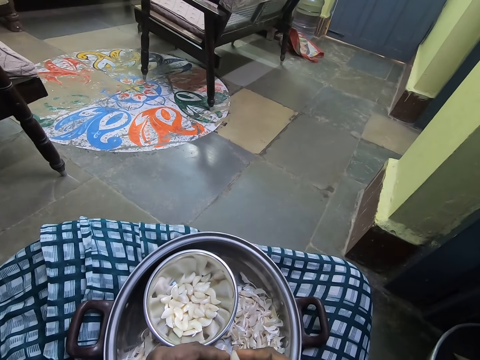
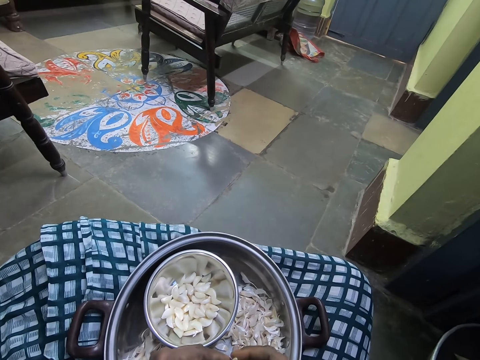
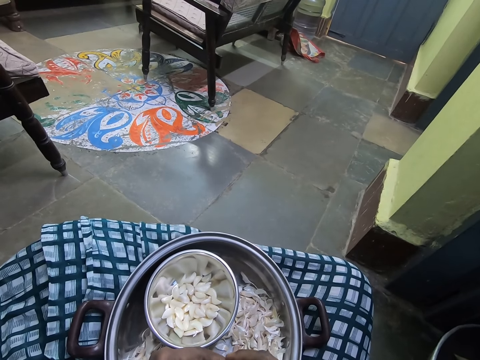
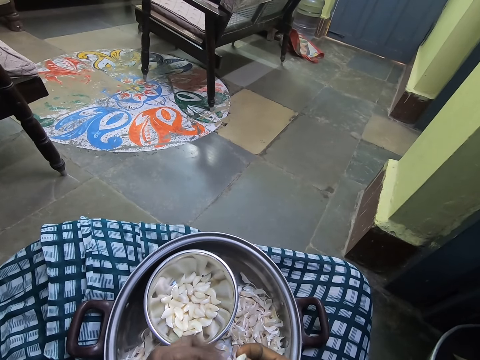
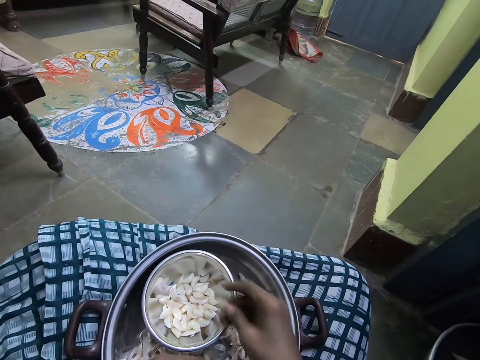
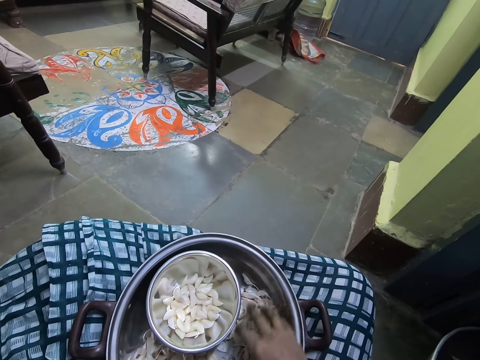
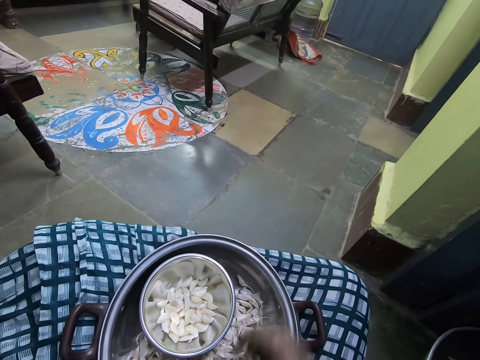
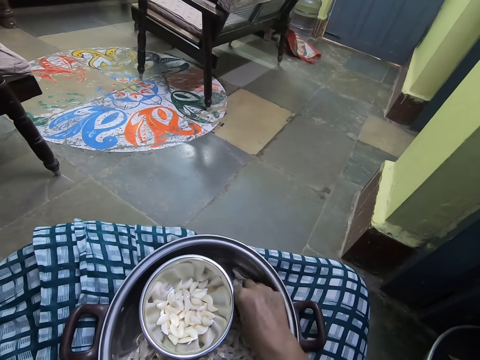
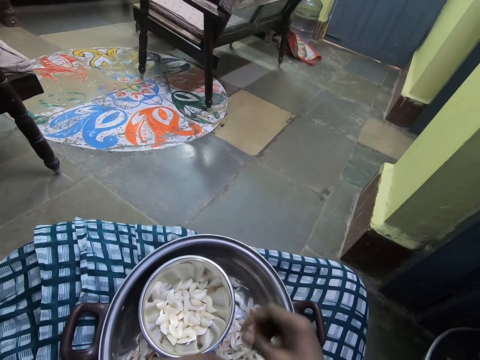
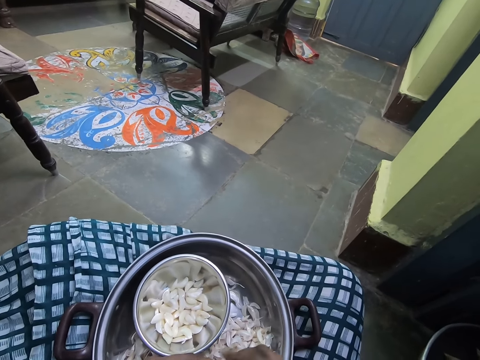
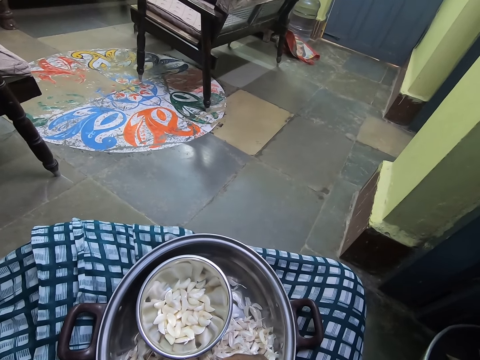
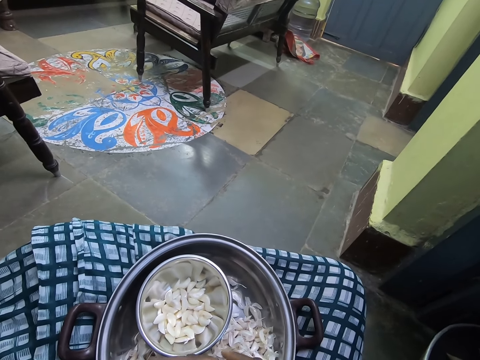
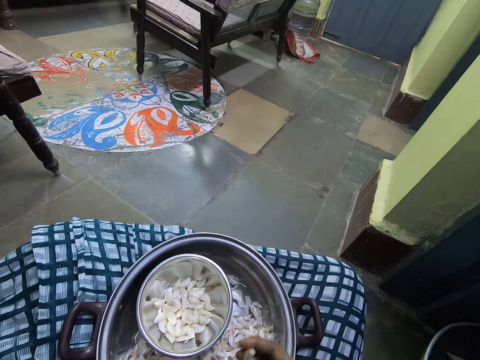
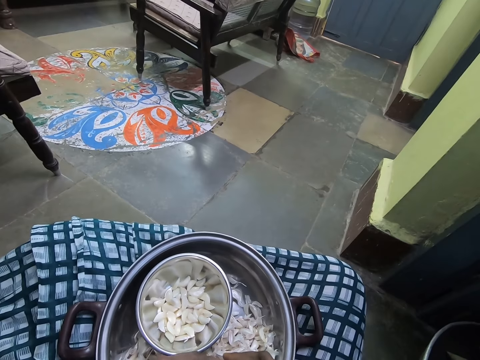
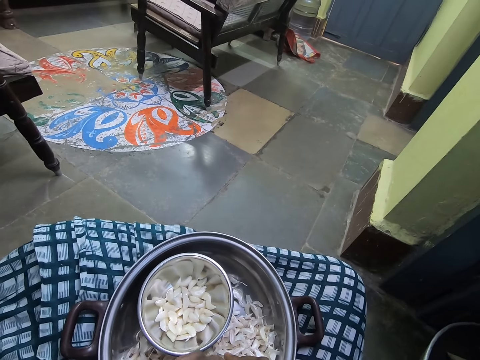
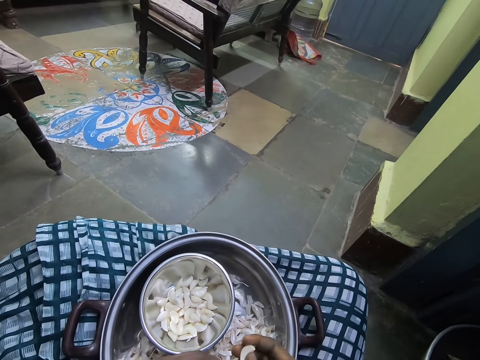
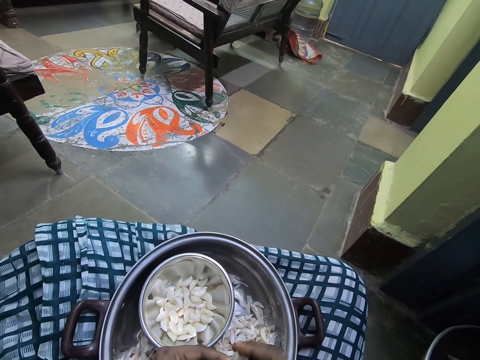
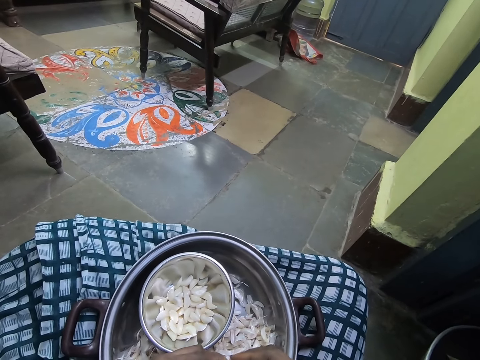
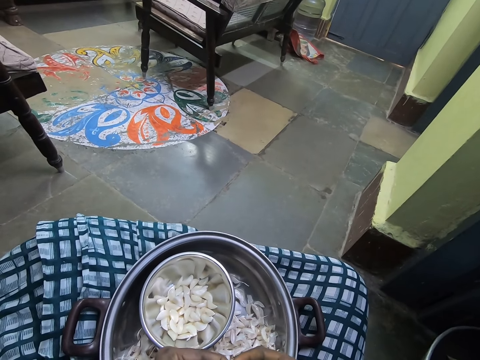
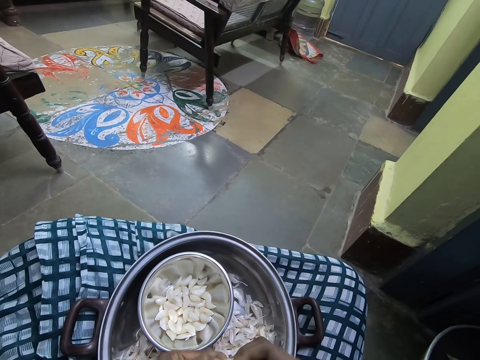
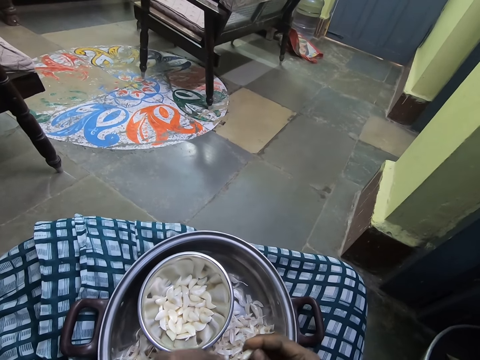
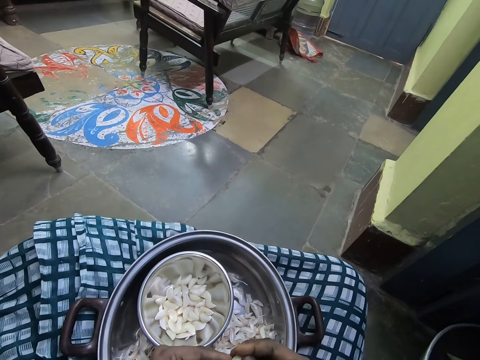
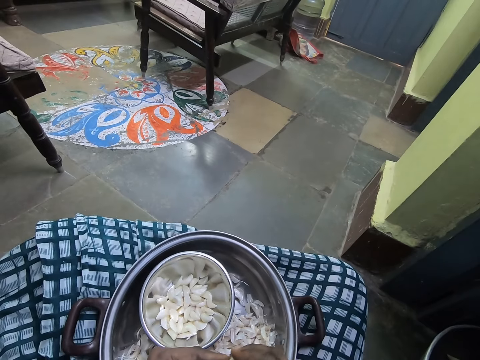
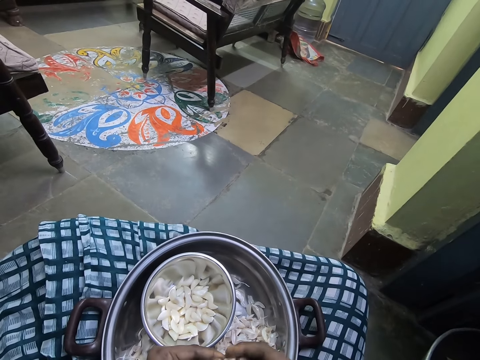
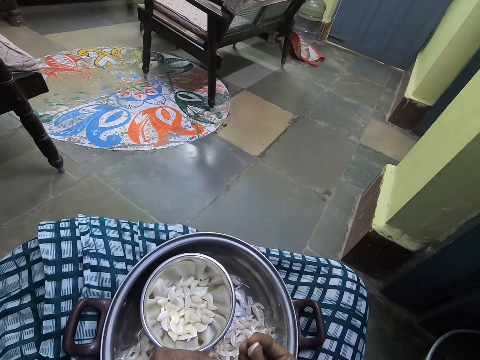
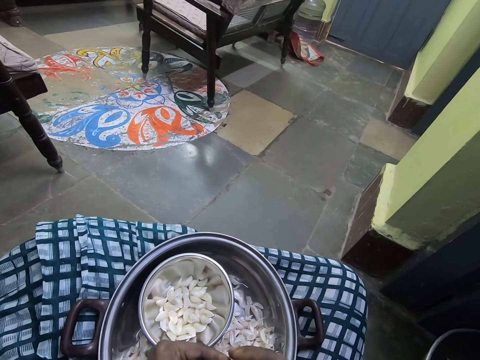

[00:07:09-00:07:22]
The camera wearer drops a garlic into a bowl. He searches for a garlic in the pot. He picks up a garlic from the pot with his right hand. He peels the garlic with both hands.

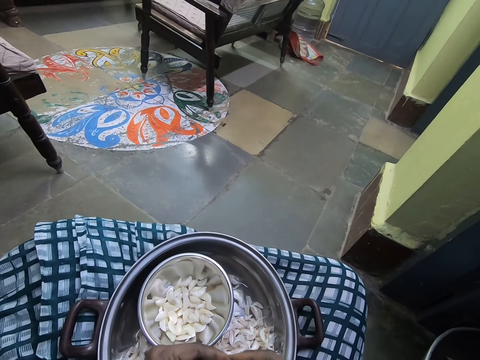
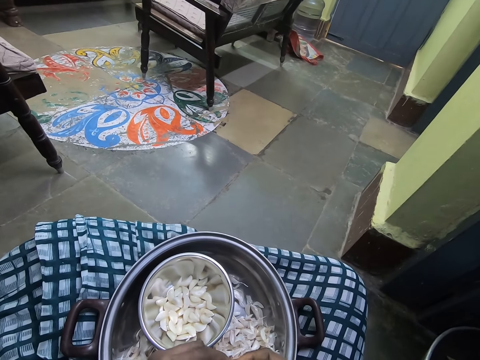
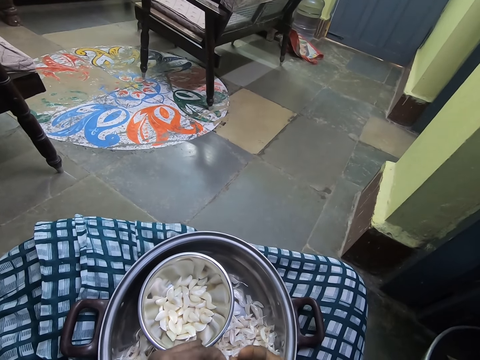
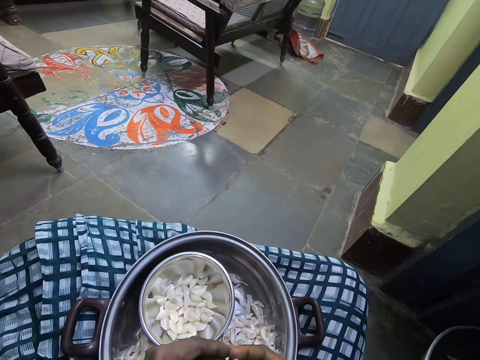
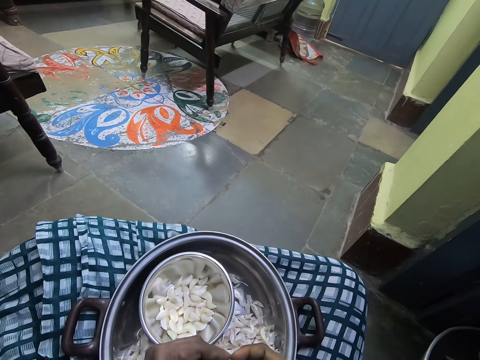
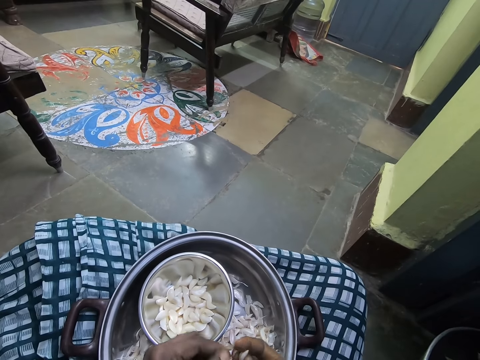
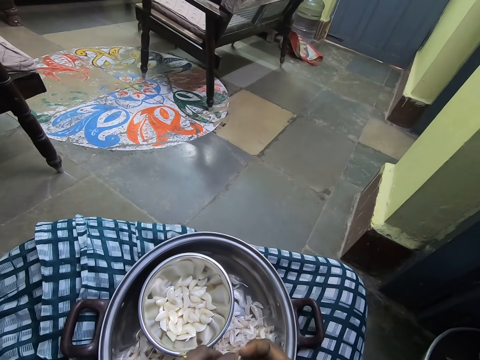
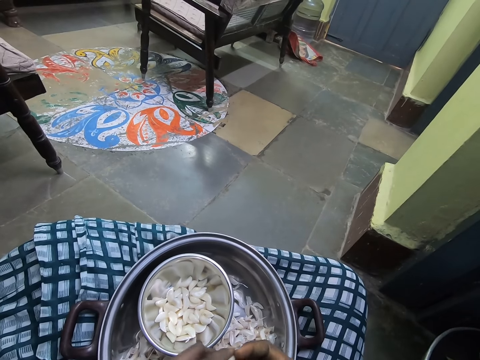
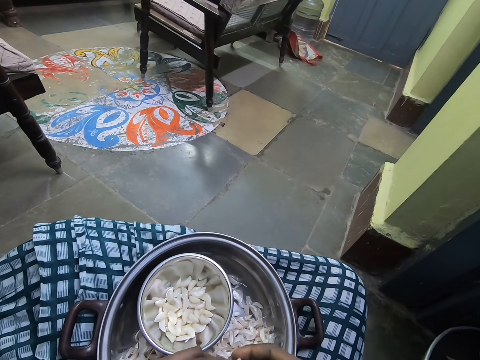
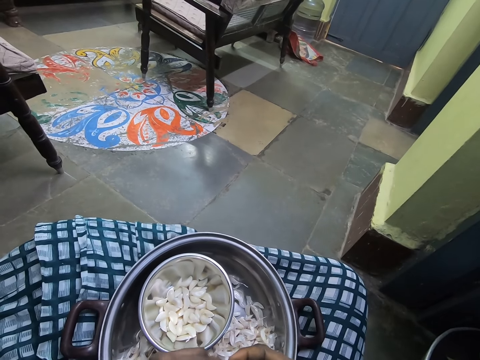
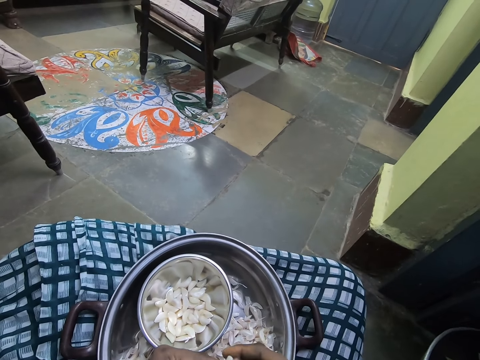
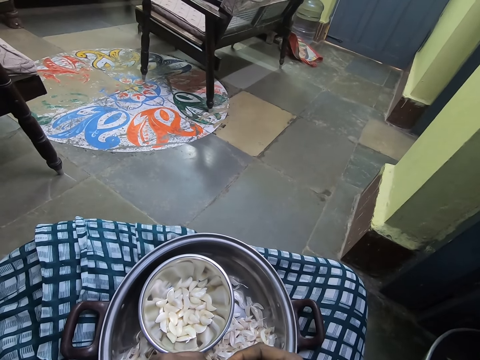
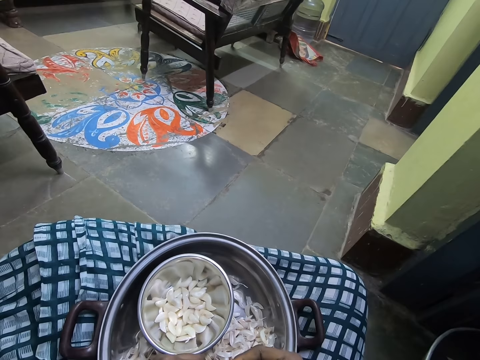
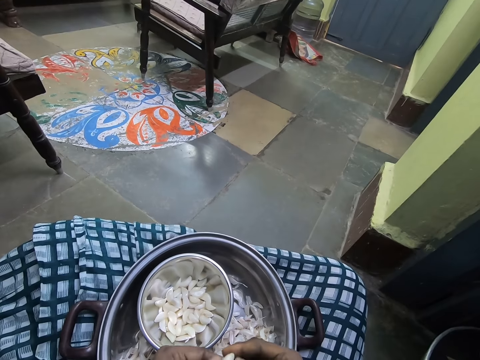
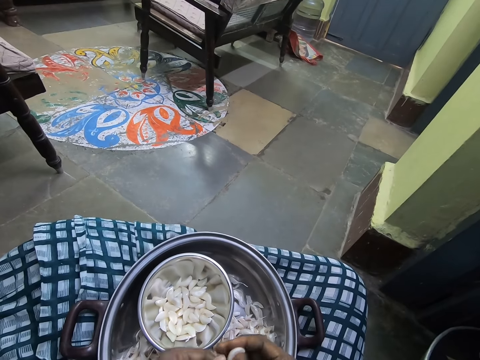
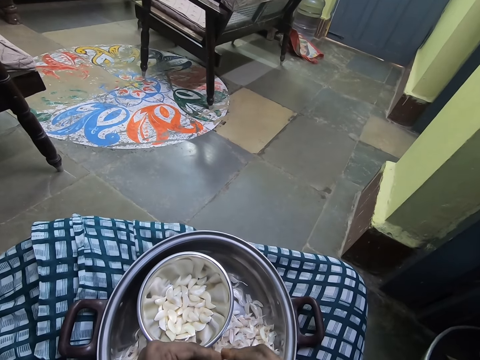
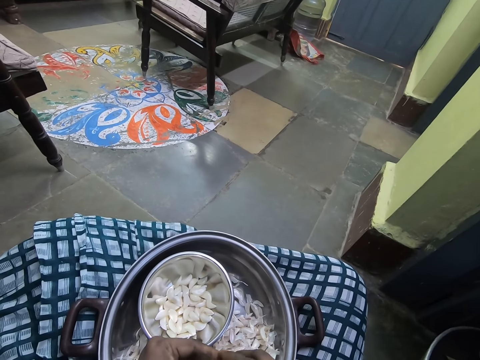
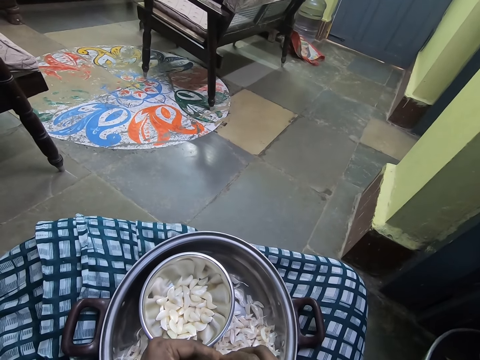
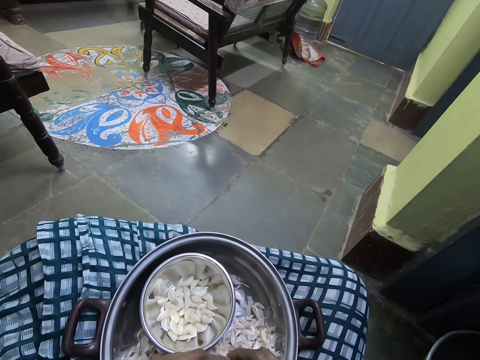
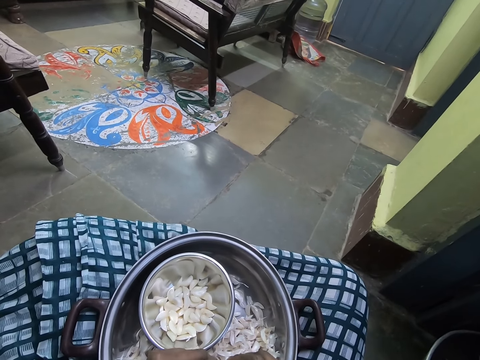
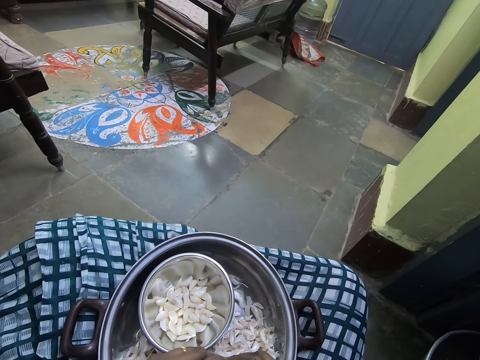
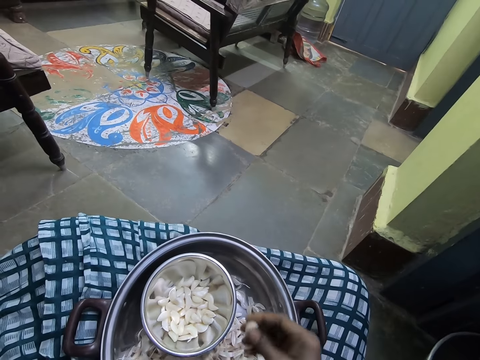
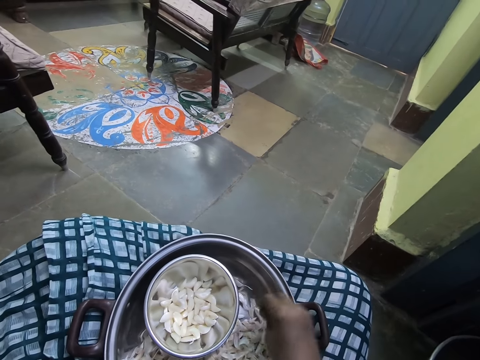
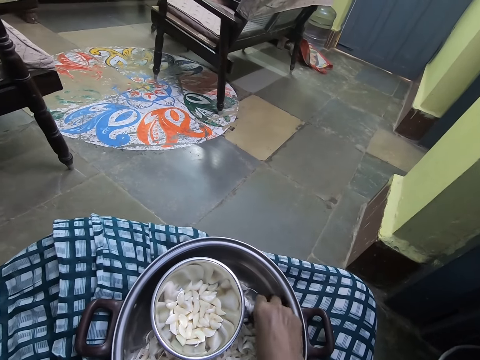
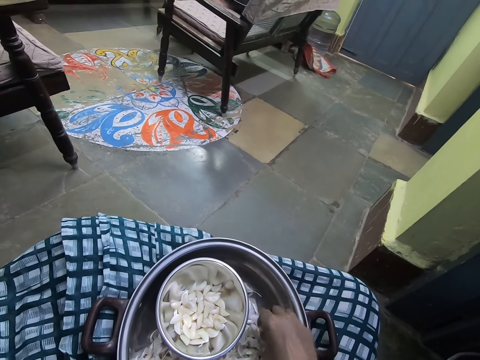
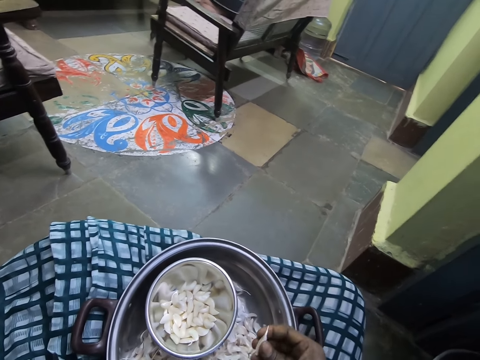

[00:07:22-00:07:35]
The camera wearer throws a garlic in a bowl. They pick up a garlic from the pot or tray.
